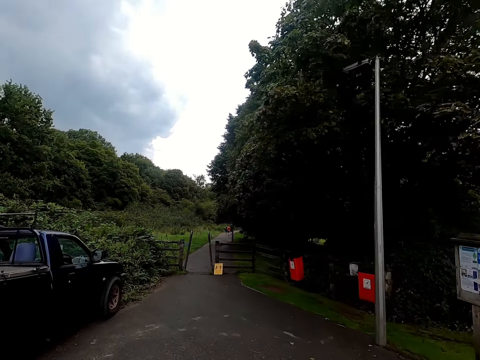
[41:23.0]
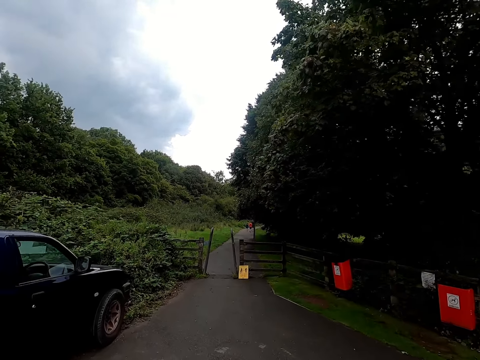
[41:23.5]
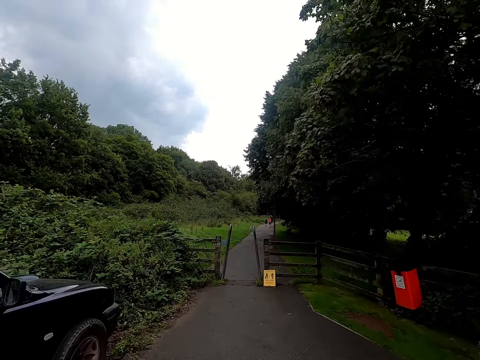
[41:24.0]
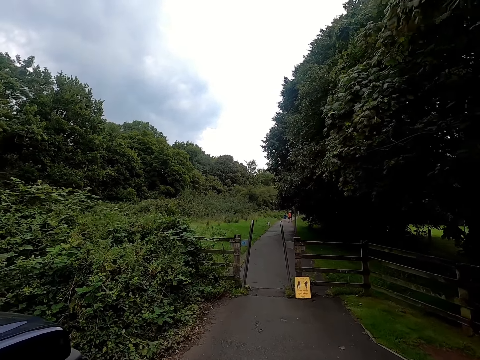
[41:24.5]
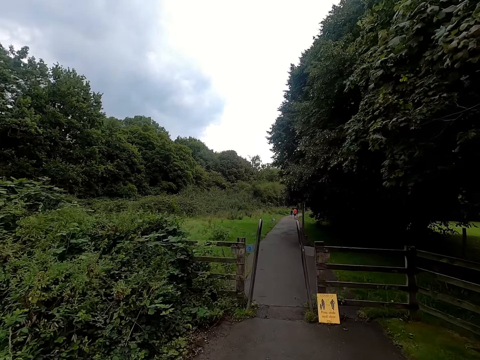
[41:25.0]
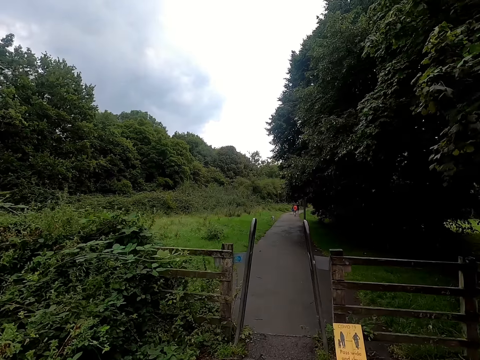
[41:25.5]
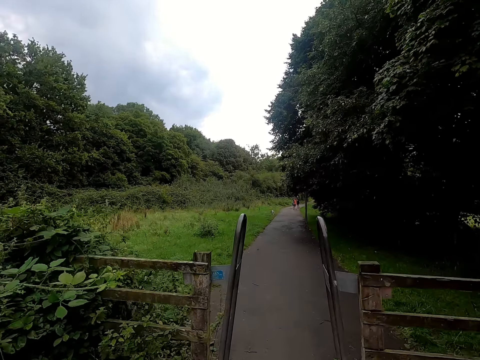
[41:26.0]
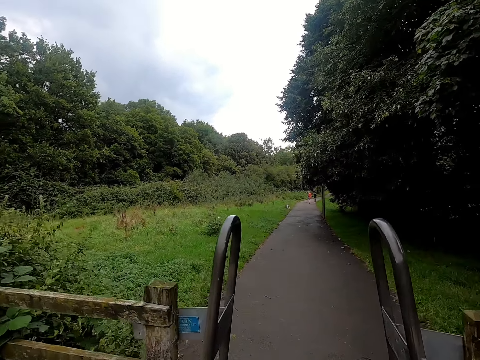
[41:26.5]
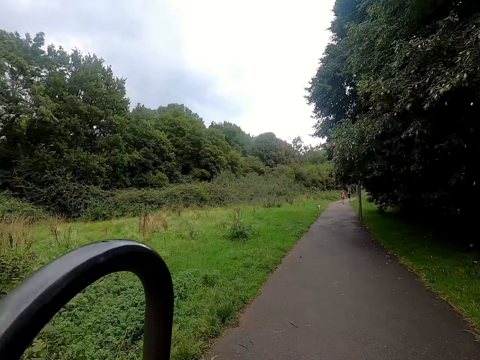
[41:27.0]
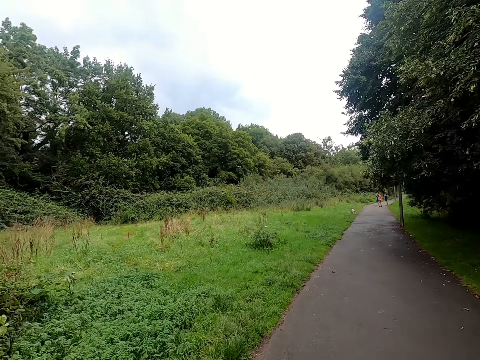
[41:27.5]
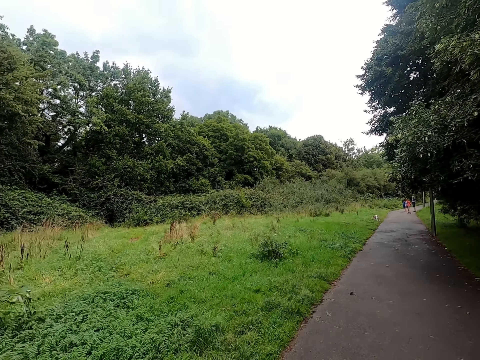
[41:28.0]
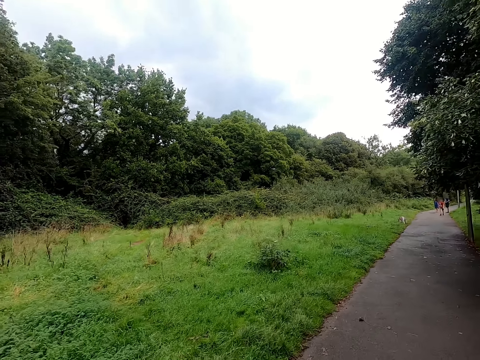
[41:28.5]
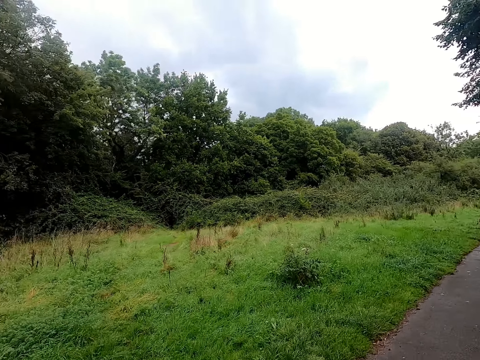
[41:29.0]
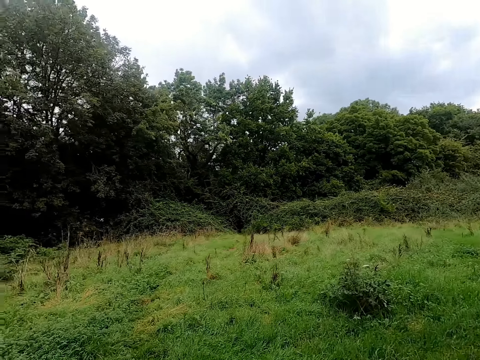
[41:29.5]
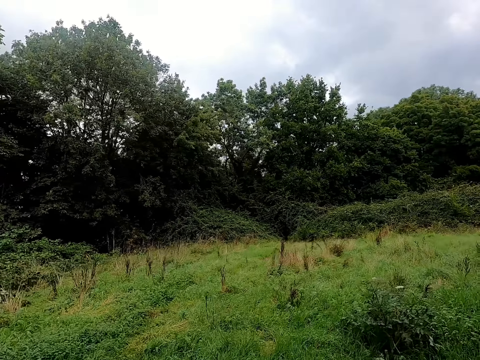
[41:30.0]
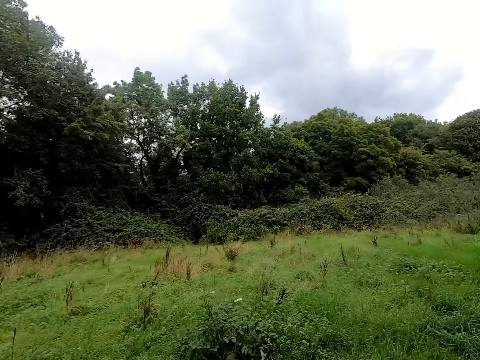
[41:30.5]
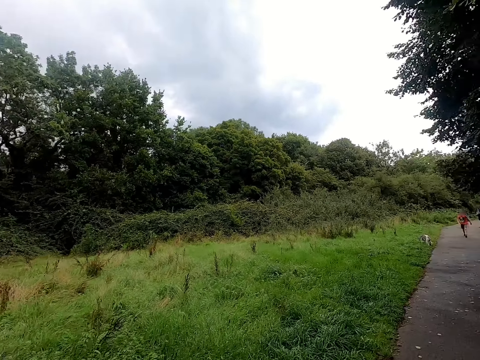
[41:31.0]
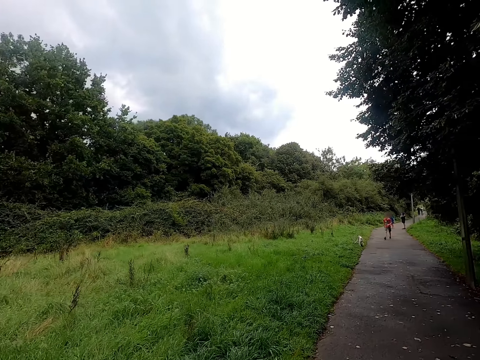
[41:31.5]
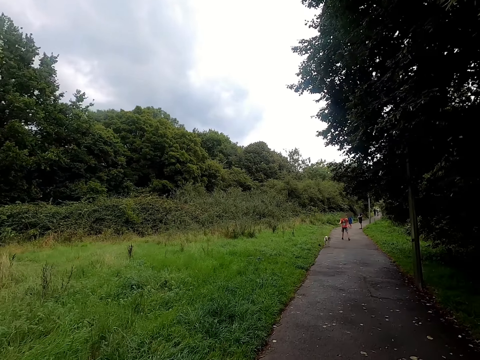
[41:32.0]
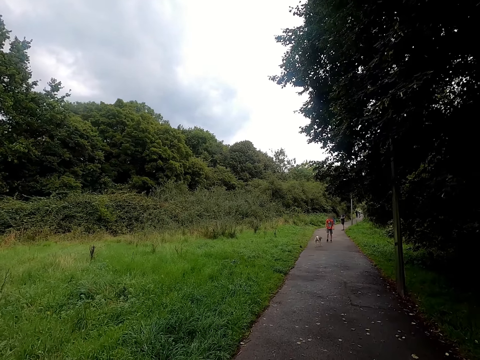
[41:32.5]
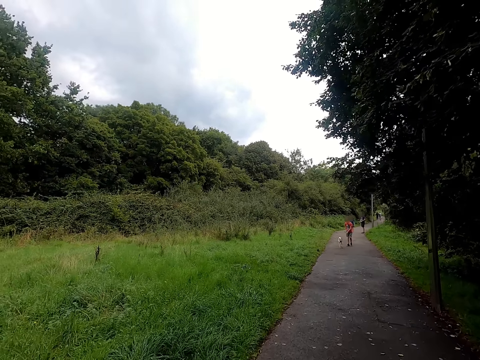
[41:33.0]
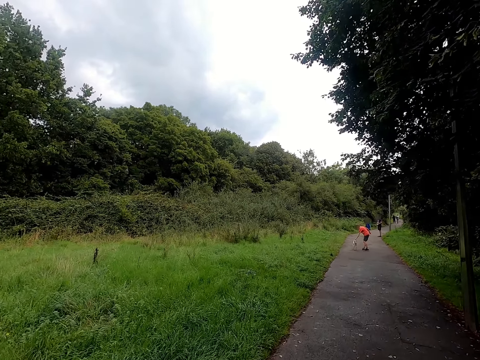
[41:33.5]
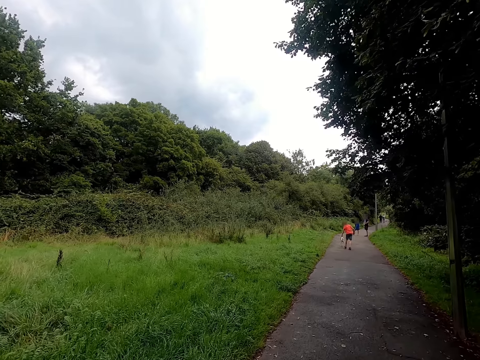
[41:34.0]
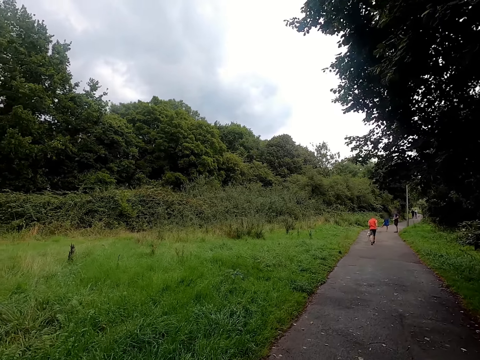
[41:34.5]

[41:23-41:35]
The camera wearer rides through a small gate on a bicycle. They look around.

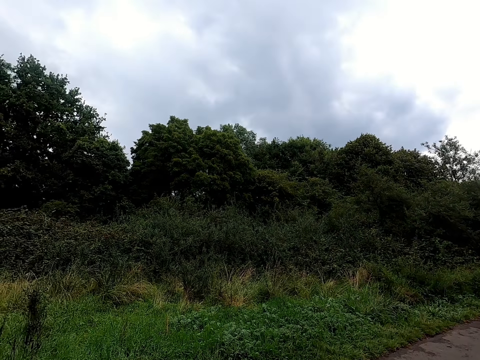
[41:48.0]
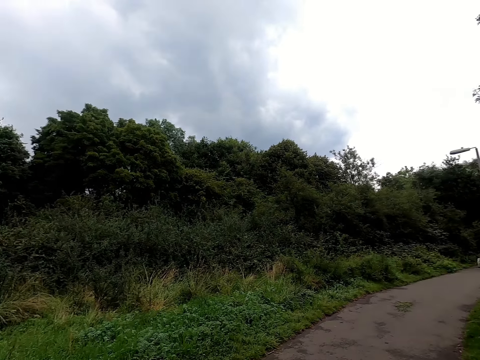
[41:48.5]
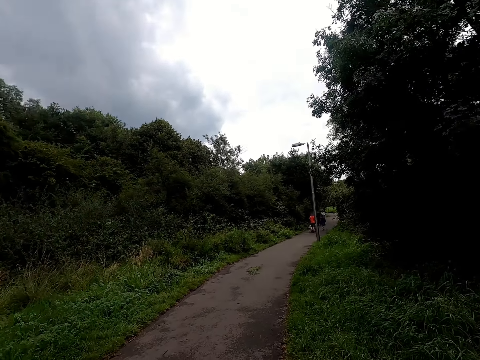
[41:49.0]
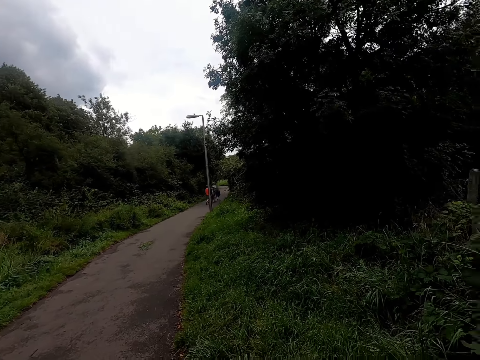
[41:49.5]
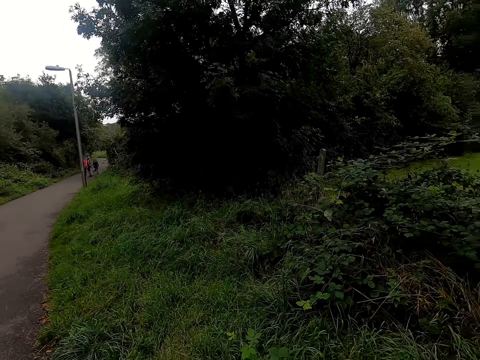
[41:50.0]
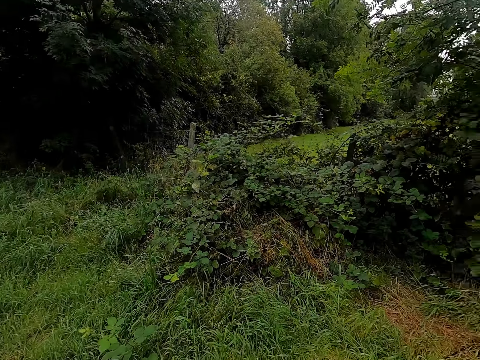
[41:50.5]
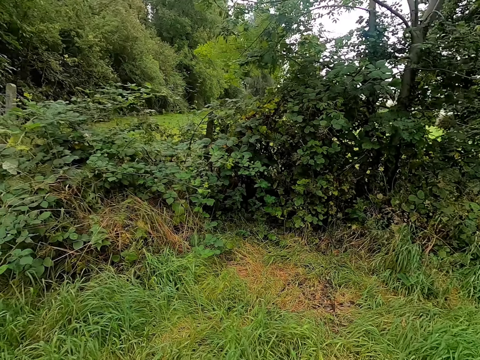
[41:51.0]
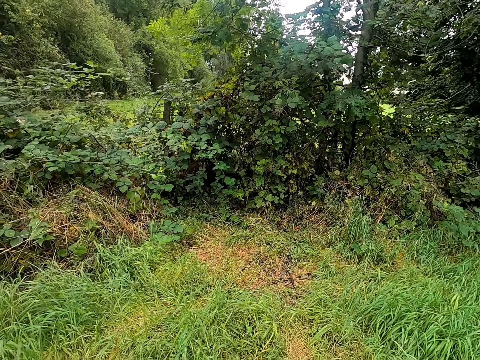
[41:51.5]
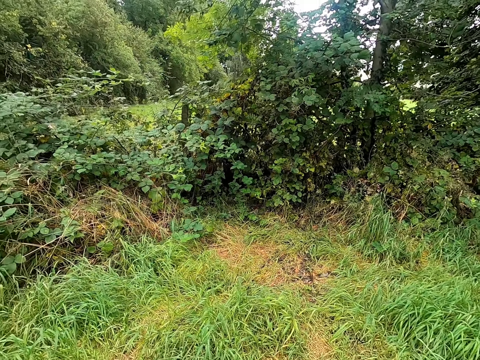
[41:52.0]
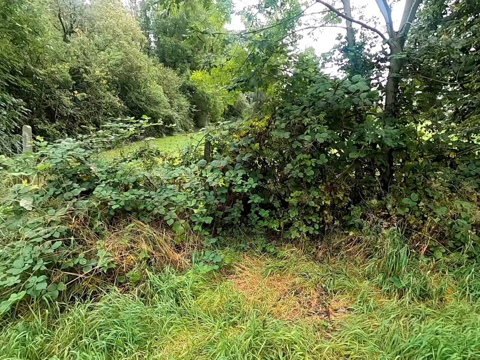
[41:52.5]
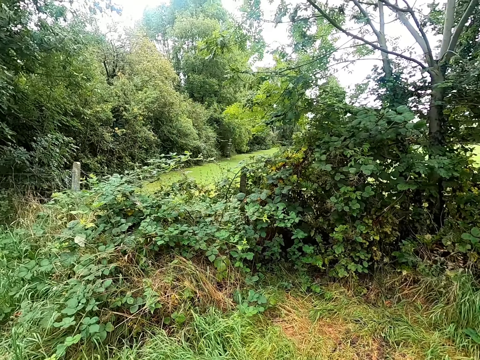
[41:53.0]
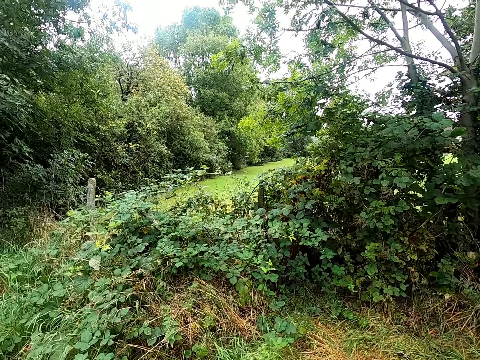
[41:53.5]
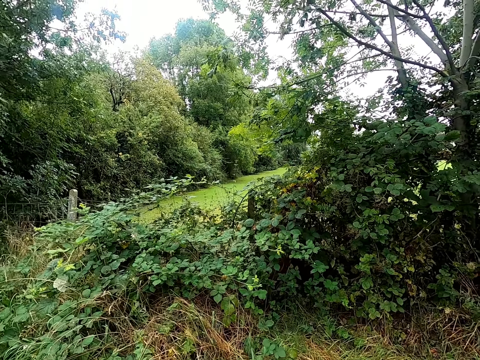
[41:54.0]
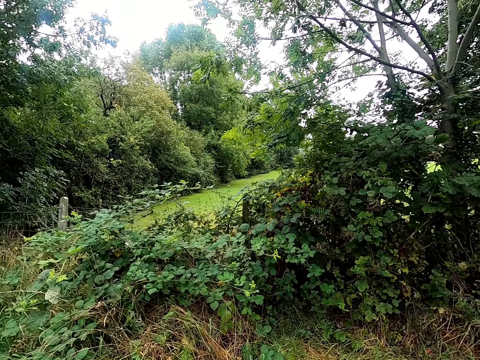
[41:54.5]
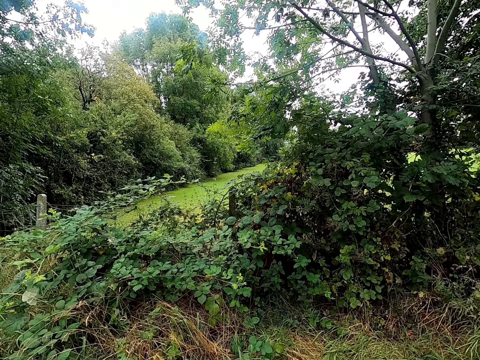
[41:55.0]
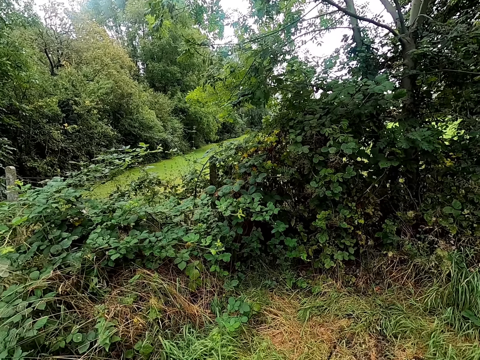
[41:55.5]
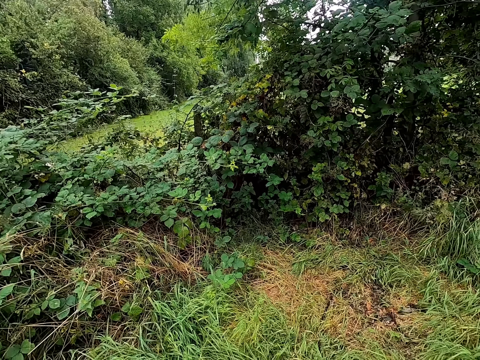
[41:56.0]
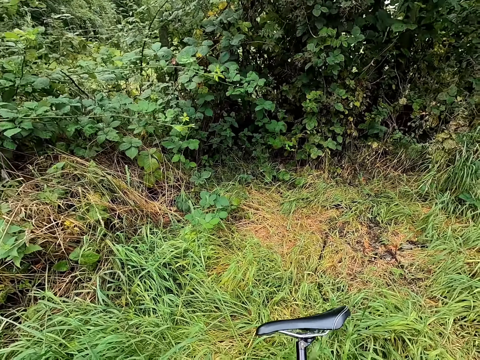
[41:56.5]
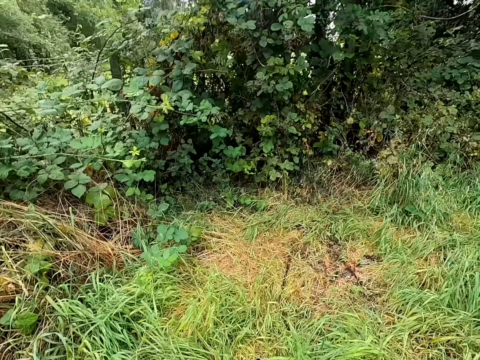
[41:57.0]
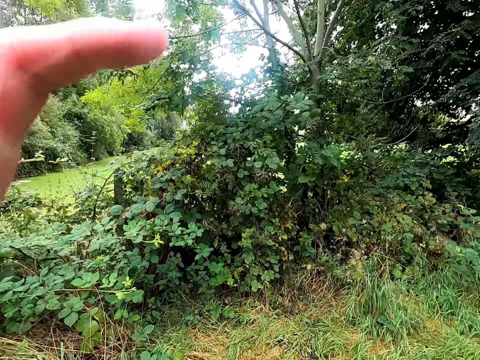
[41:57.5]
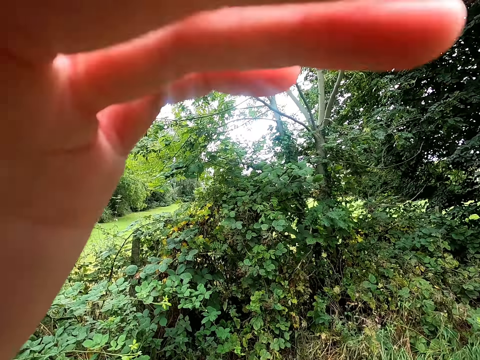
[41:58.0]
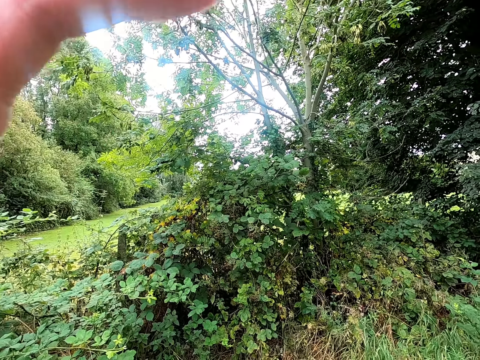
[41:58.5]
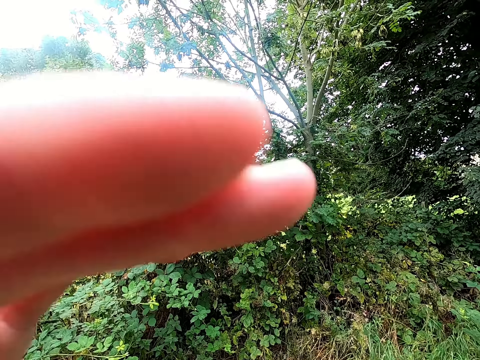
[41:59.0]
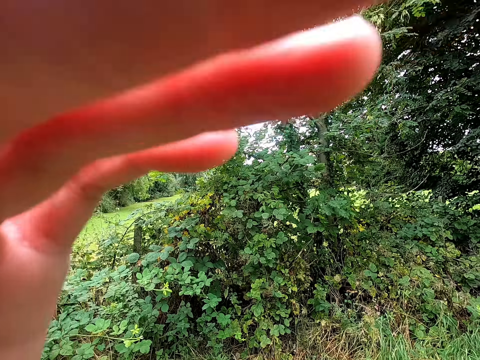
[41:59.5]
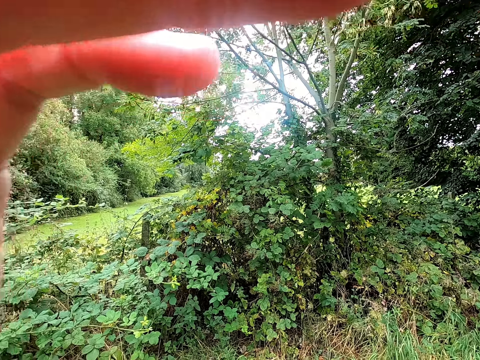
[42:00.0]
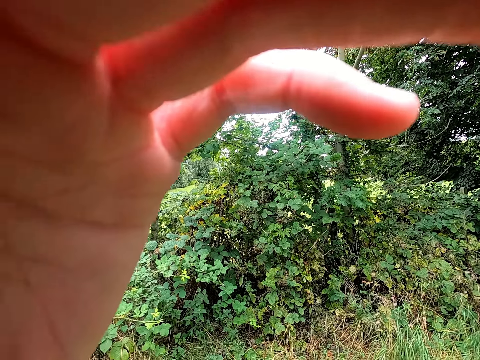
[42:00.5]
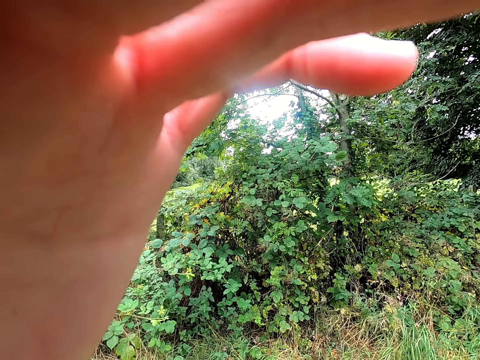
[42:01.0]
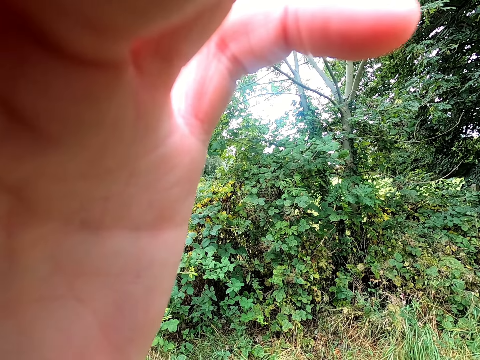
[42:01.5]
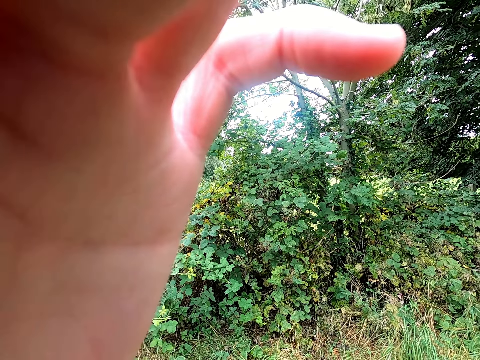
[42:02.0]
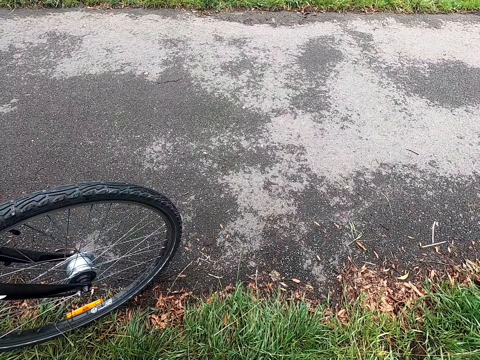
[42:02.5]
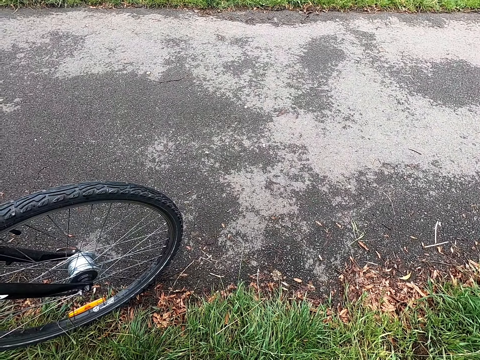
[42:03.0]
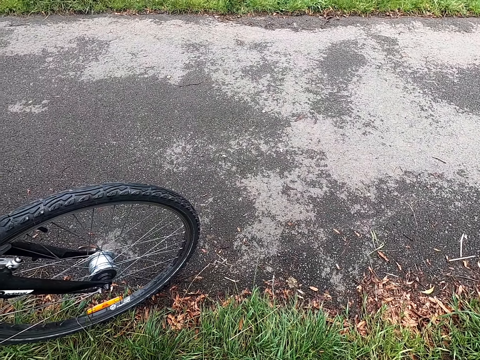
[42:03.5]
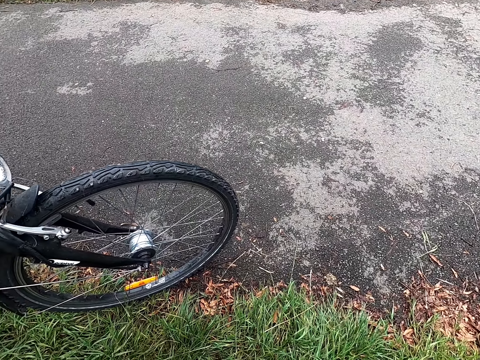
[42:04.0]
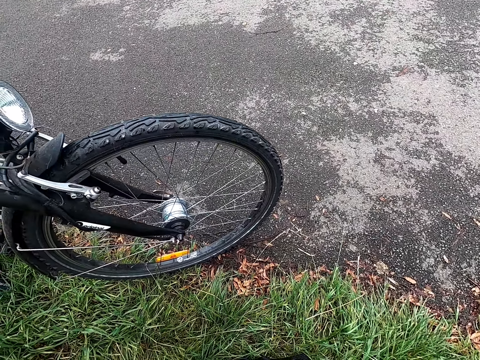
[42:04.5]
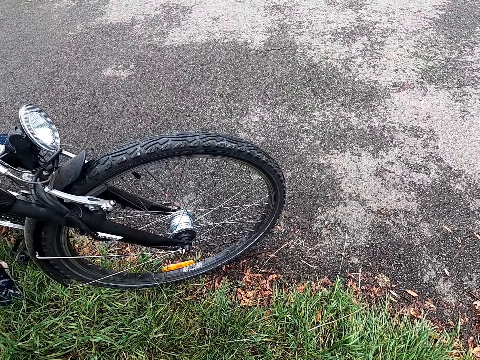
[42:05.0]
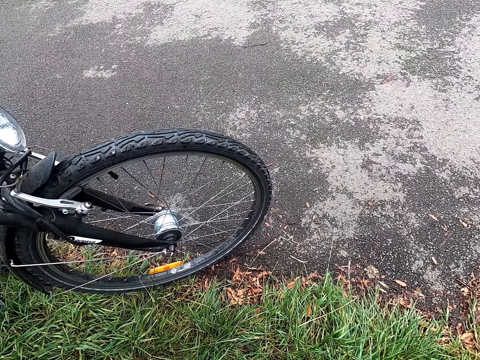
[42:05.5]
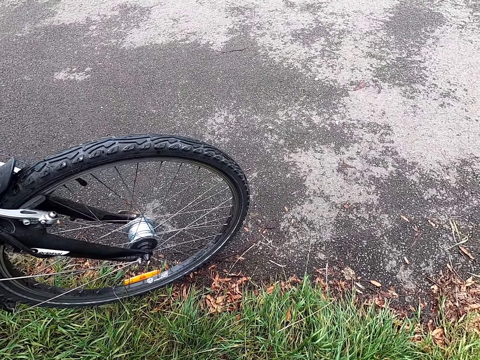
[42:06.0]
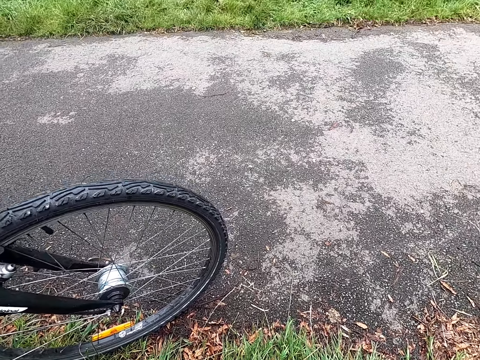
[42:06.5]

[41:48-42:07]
The camera wearer stops on a bush by the road. He drops the bicycle in both hands on the ground. He raises his left hand to his face. He adjusts the camera.
